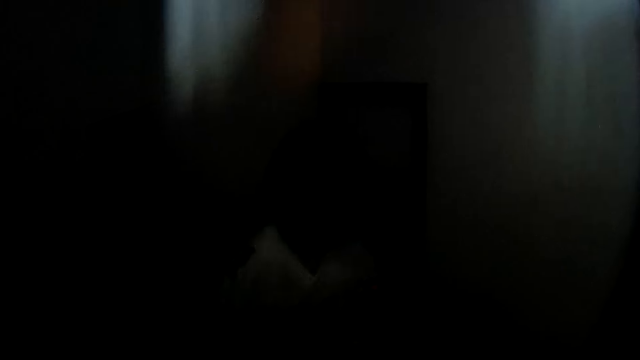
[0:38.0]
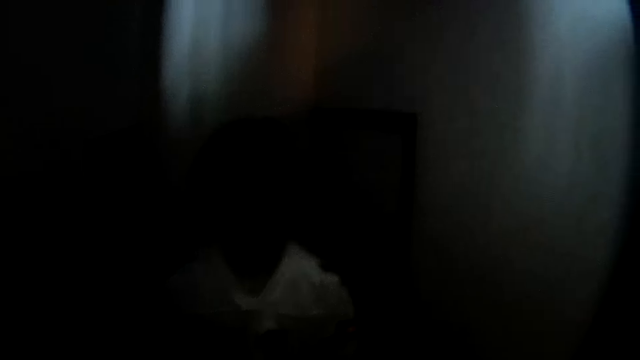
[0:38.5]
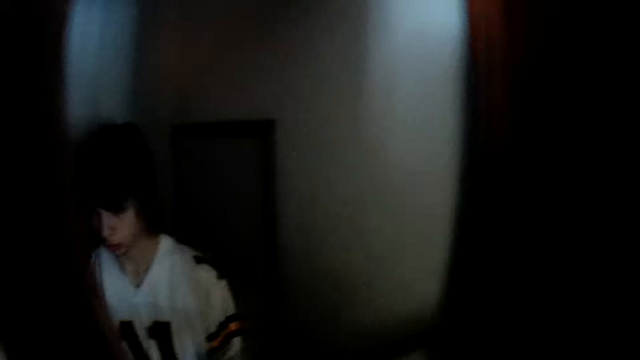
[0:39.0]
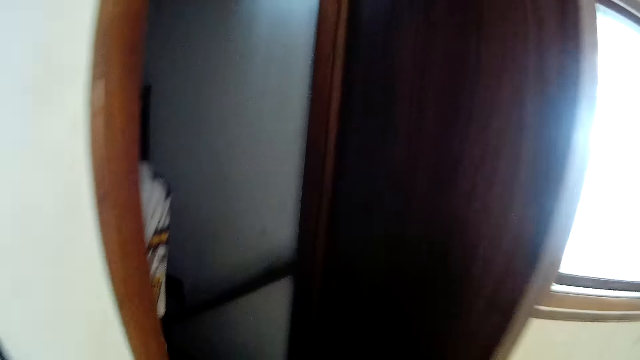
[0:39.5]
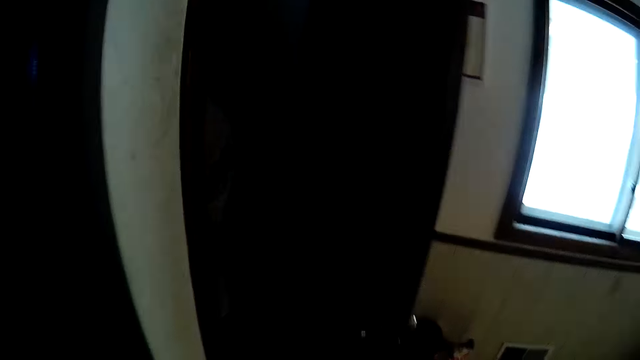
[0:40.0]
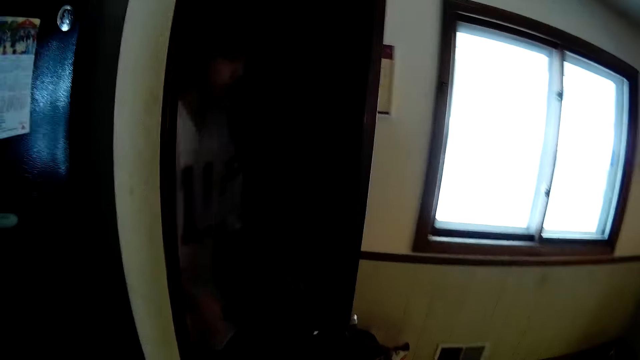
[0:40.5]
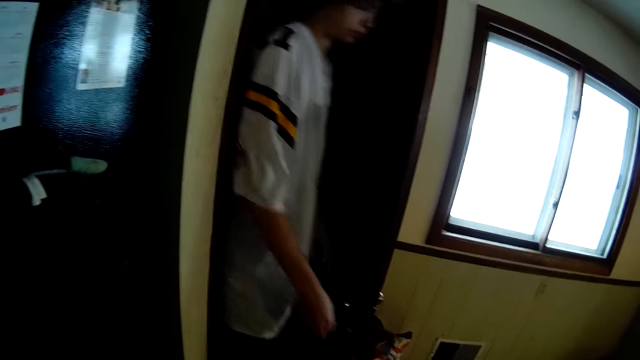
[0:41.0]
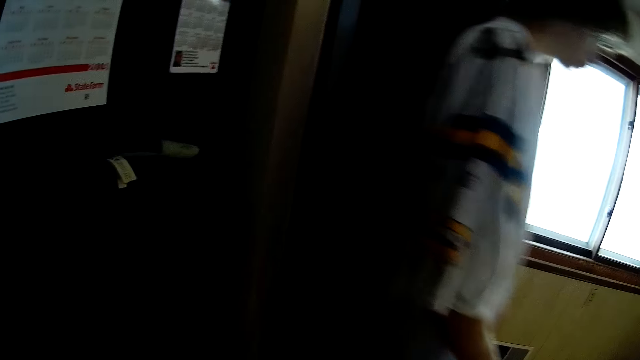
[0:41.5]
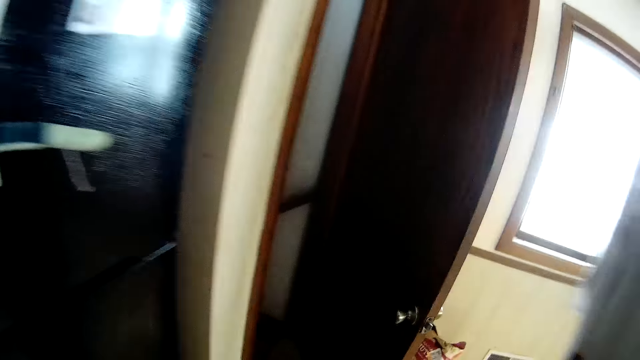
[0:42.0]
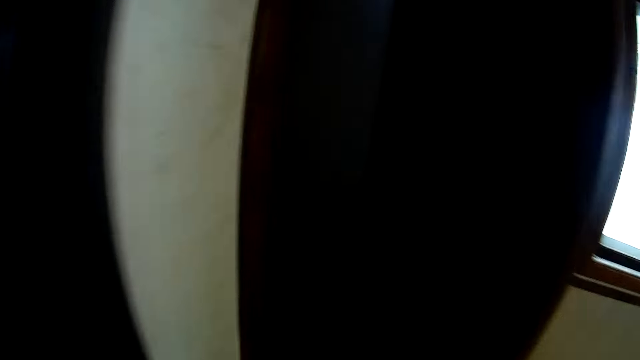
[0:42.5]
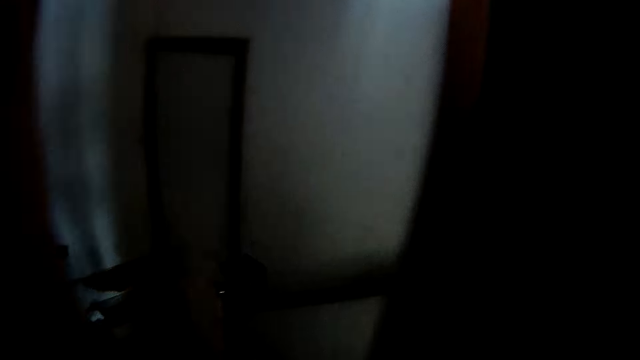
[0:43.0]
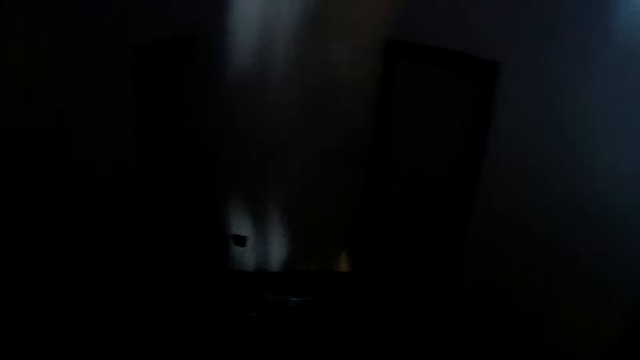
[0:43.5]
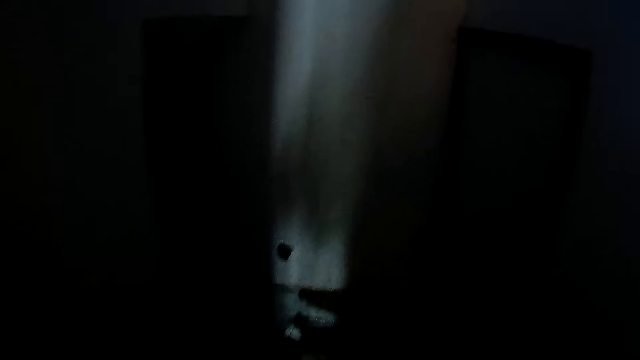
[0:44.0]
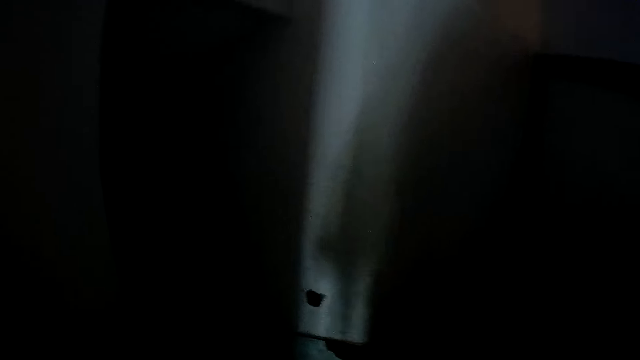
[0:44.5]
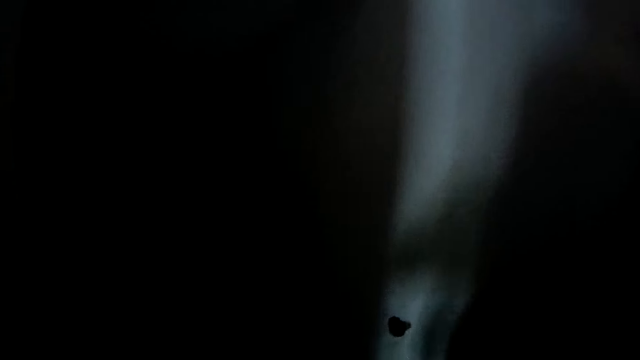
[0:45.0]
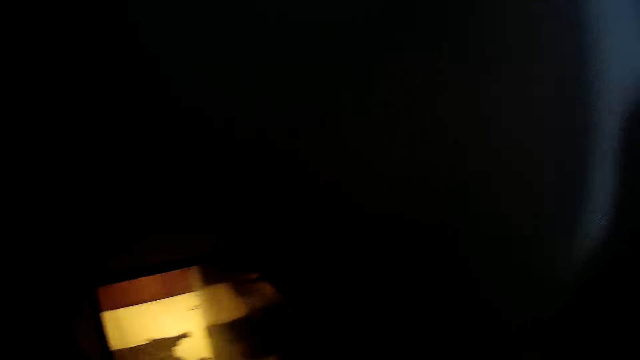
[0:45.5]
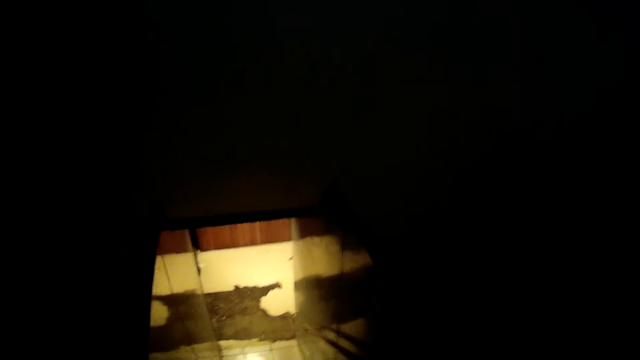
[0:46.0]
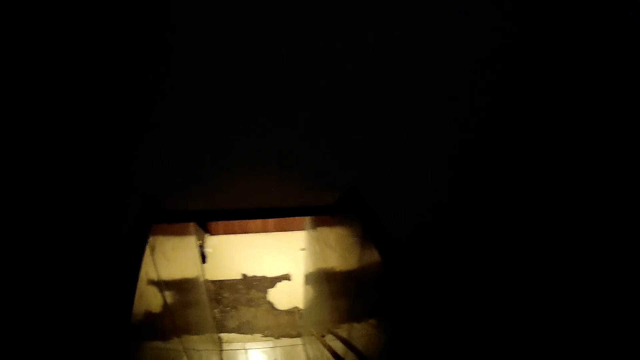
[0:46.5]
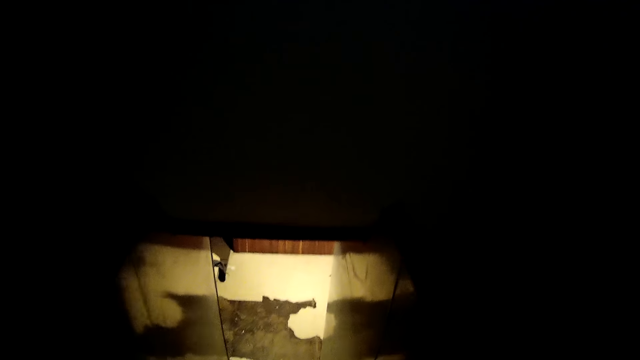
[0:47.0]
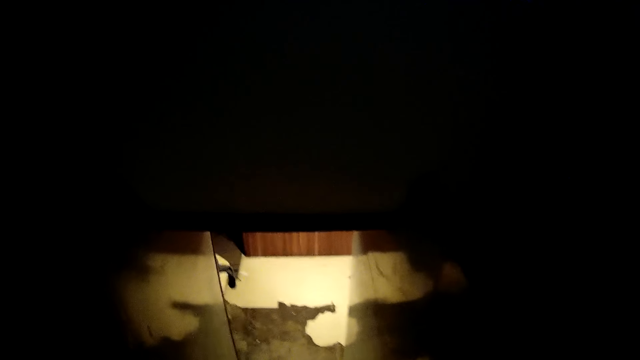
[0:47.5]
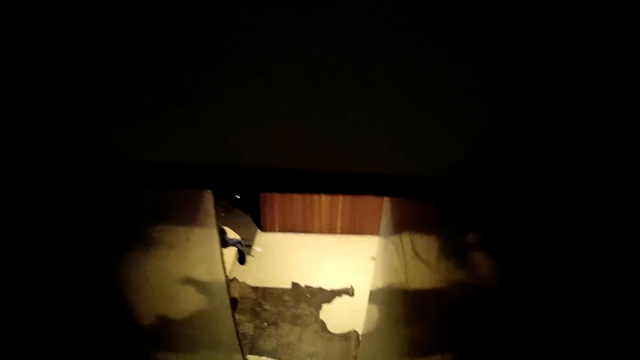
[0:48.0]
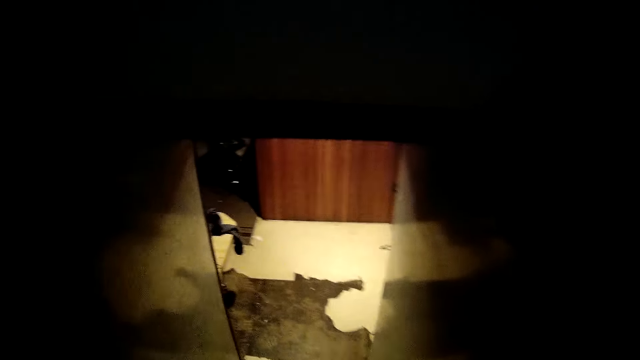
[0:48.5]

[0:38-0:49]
The camera wearer steps back. A man comes out the door. The camera wearer goes down the stairs.

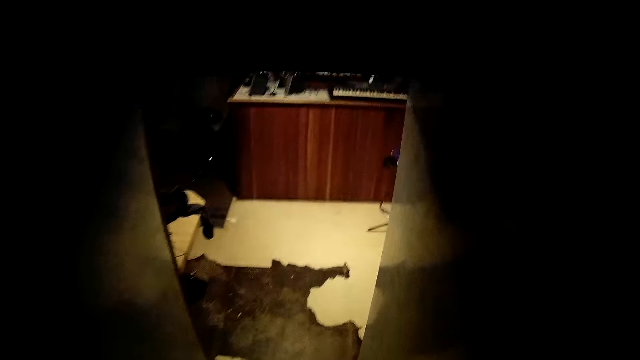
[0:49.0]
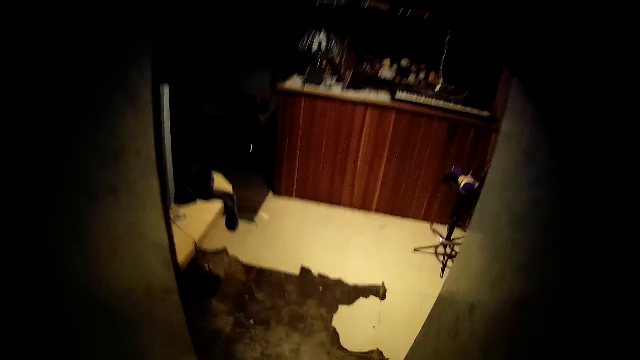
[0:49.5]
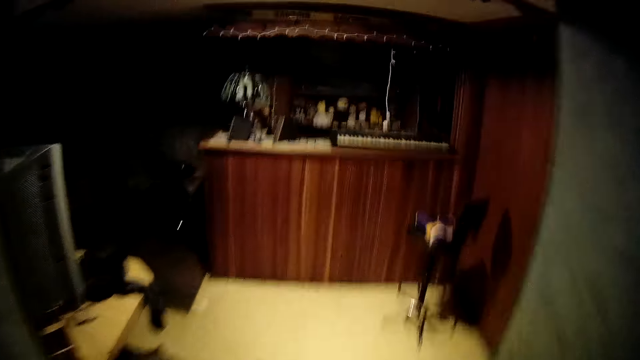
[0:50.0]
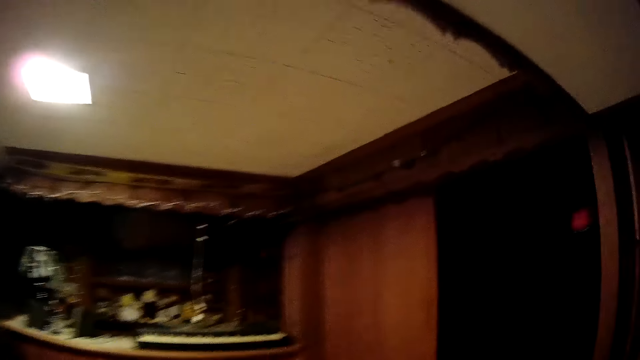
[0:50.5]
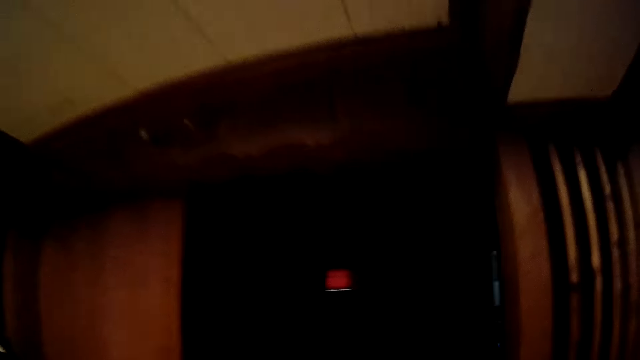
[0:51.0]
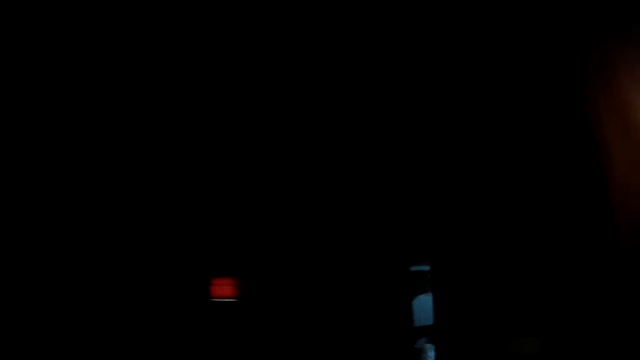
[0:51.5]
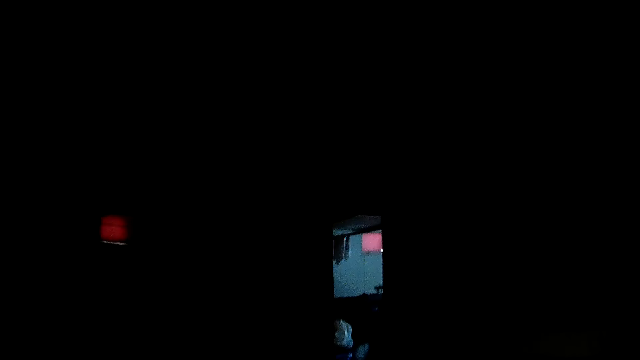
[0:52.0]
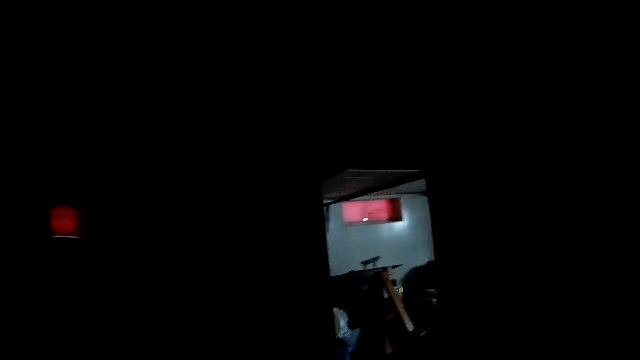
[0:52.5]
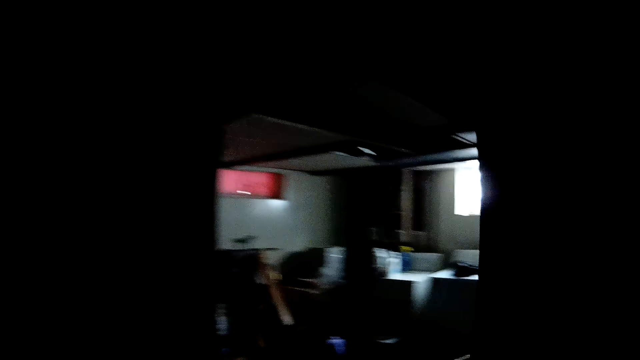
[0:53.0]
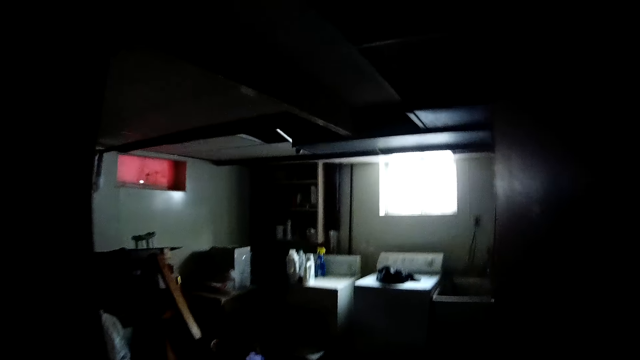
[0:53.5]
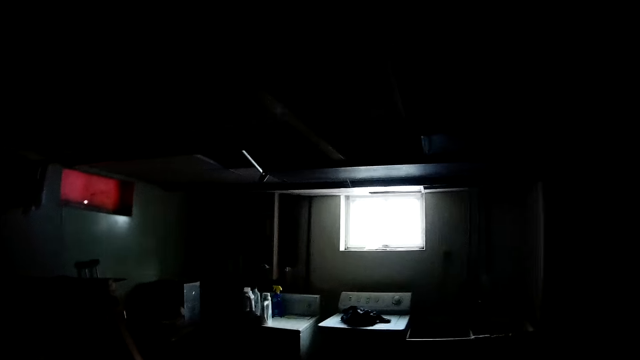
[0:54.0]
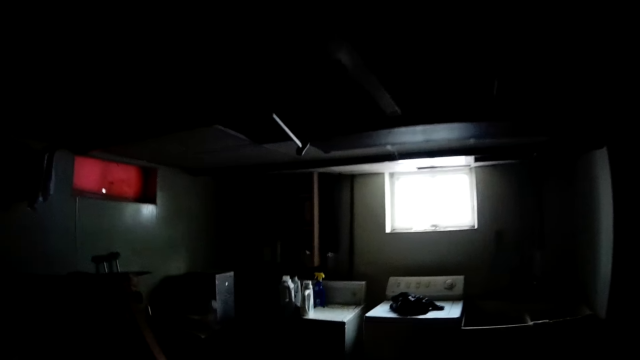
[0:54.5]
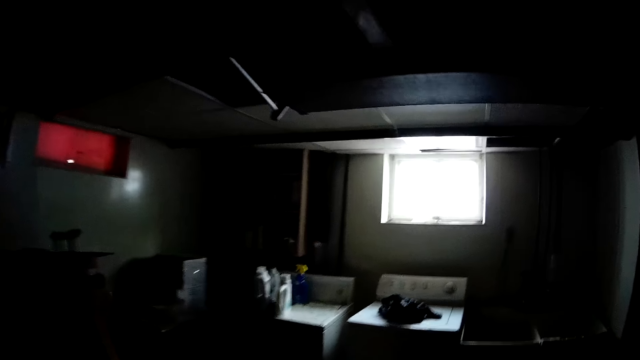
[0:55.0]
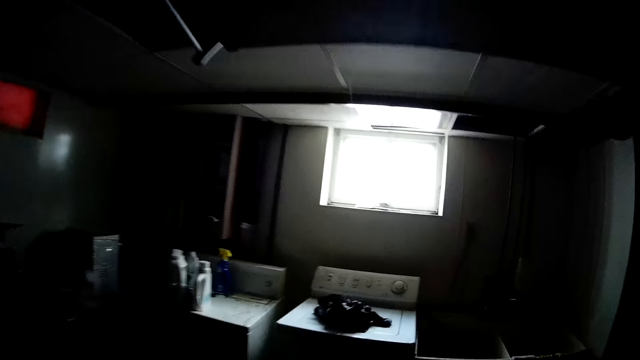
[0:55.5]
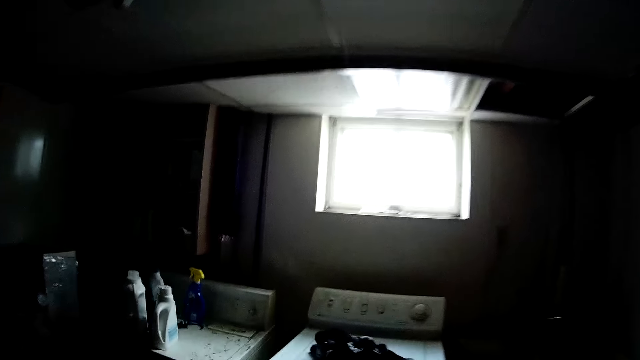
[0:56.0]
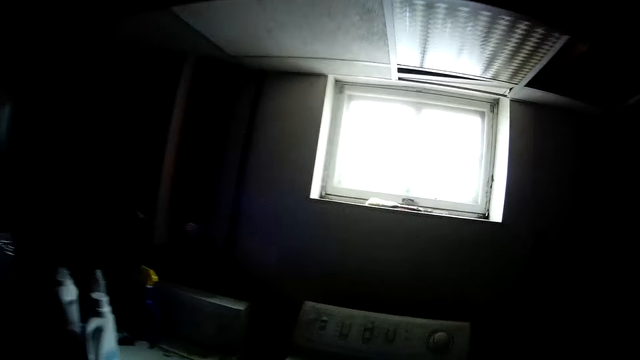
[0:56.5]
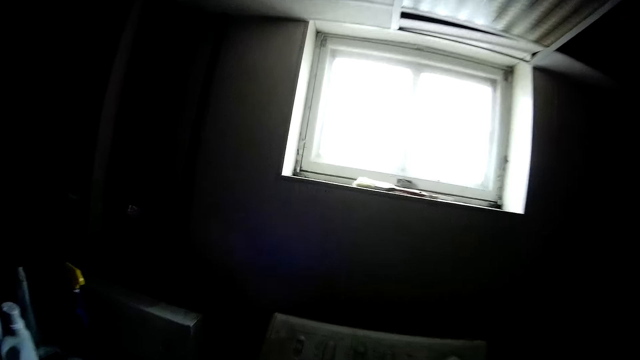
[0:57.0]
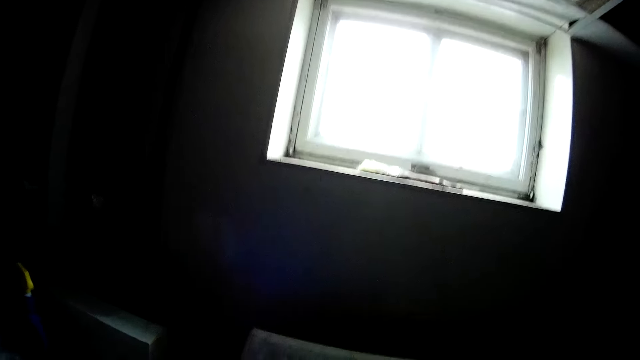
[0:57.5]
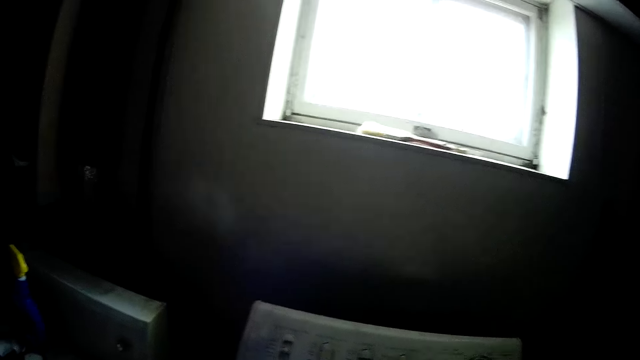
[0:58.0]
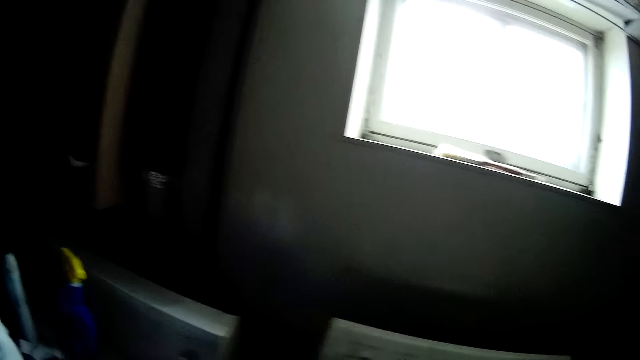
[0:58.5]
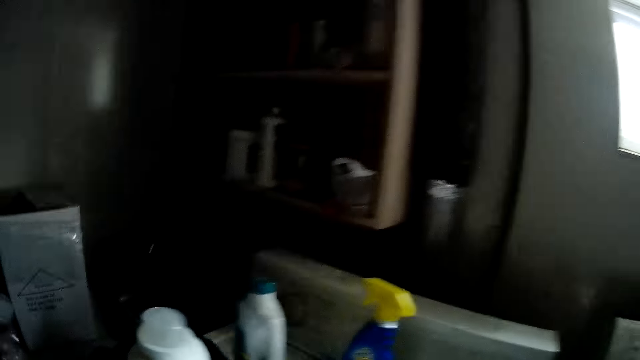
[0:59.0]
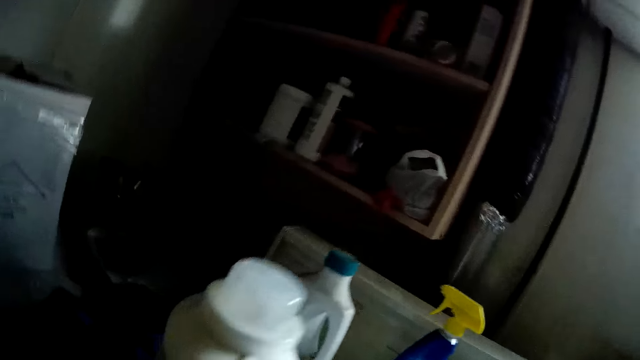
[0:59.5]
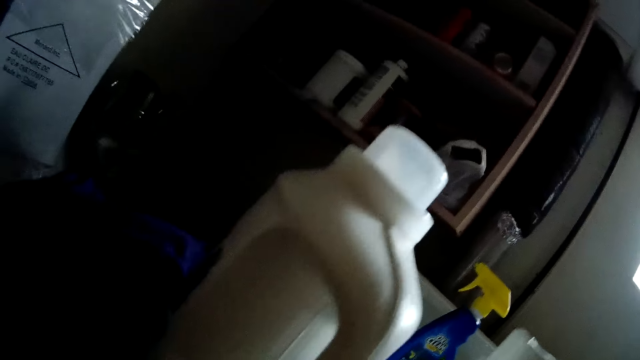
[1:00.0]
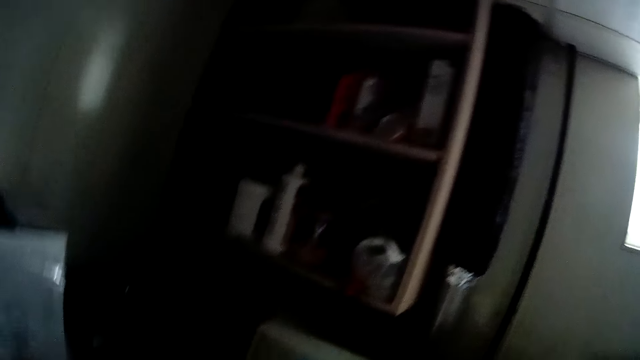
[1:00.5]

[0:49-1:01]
The camera wearer walks around the house. They enter the laundry room.
